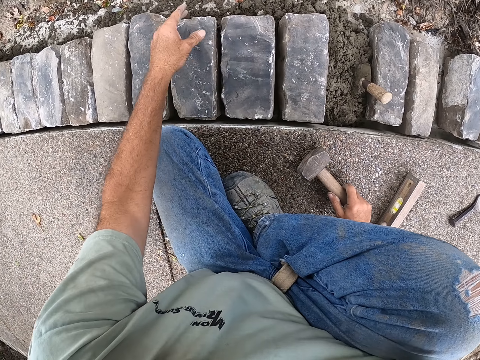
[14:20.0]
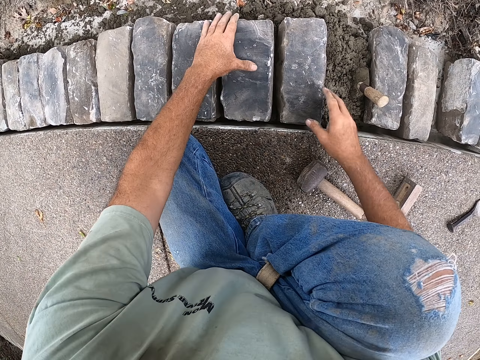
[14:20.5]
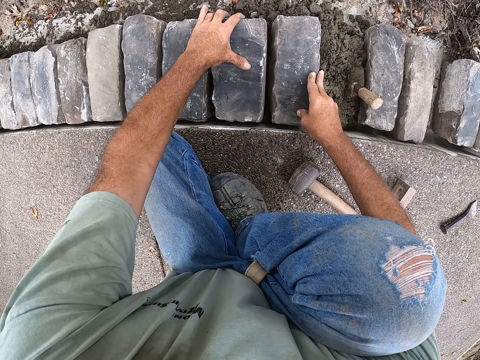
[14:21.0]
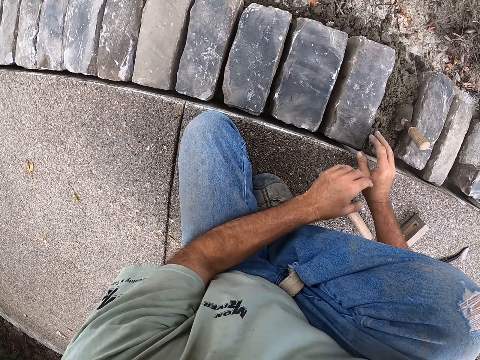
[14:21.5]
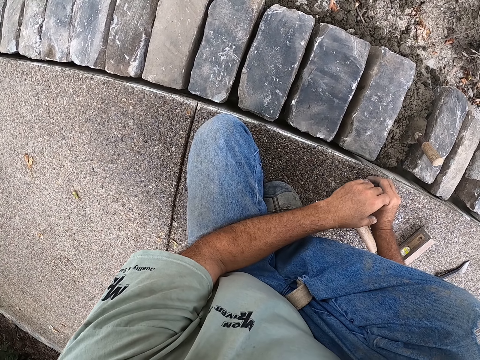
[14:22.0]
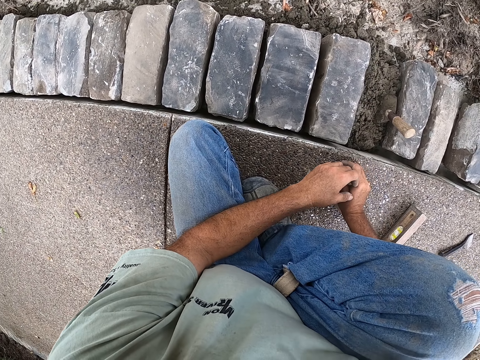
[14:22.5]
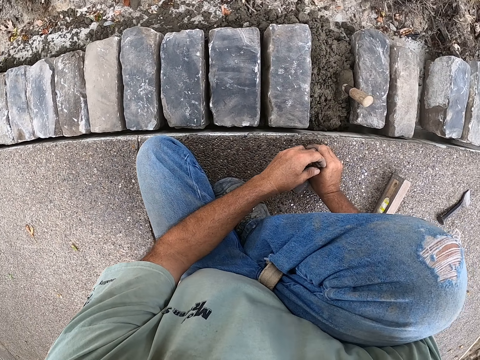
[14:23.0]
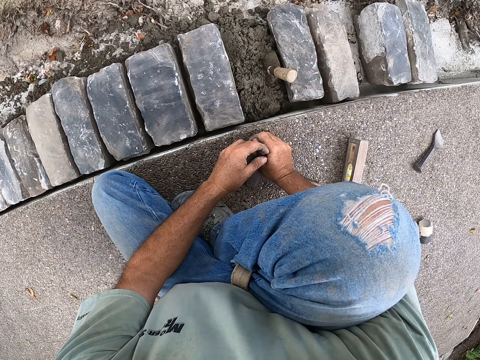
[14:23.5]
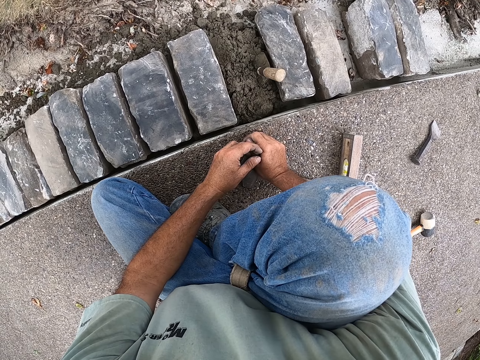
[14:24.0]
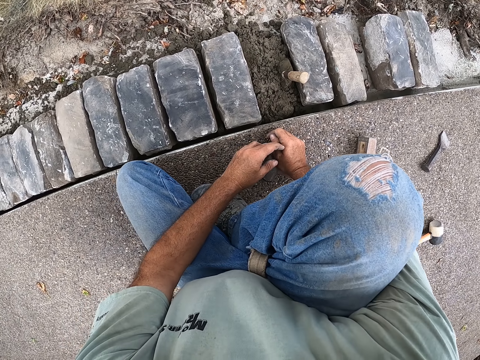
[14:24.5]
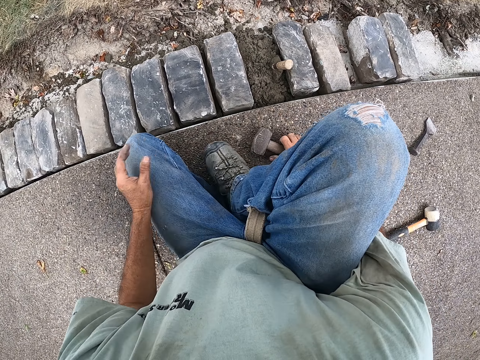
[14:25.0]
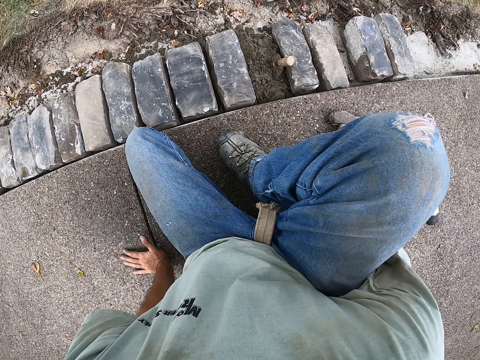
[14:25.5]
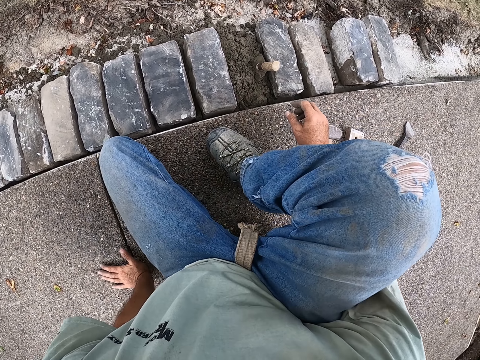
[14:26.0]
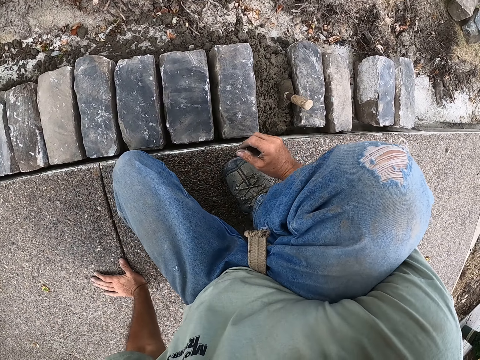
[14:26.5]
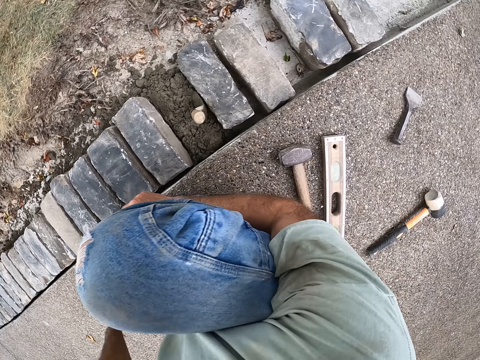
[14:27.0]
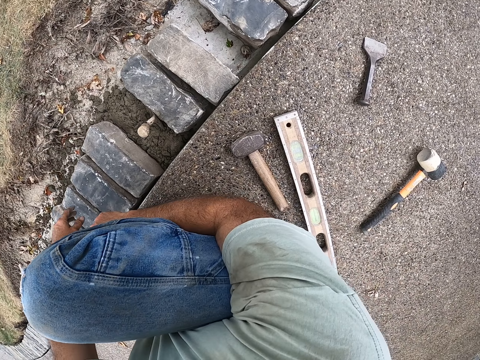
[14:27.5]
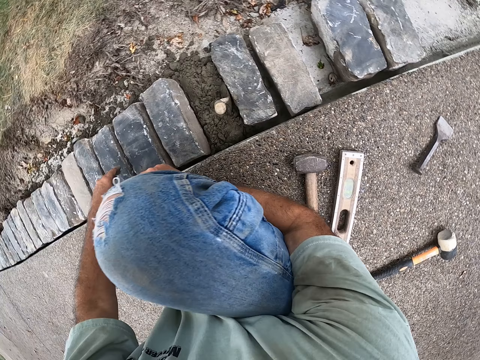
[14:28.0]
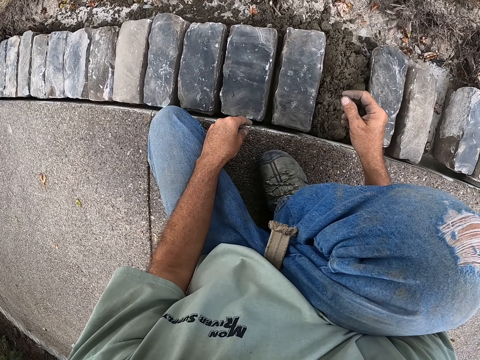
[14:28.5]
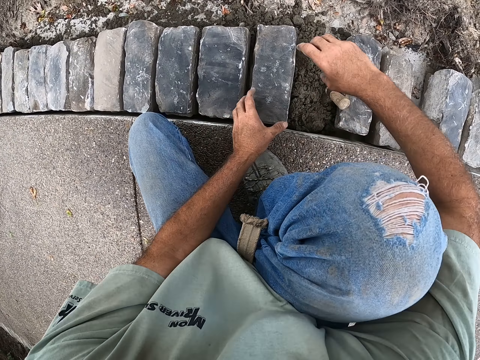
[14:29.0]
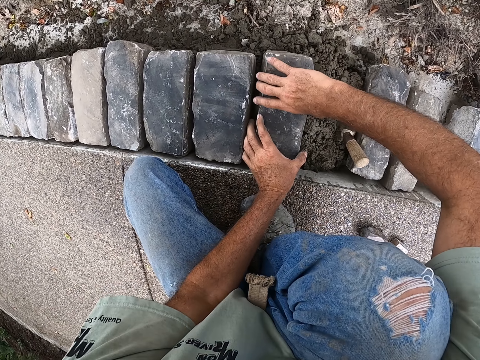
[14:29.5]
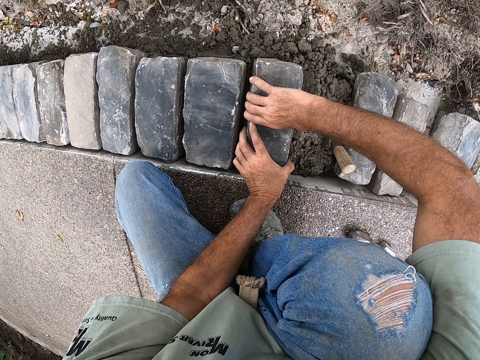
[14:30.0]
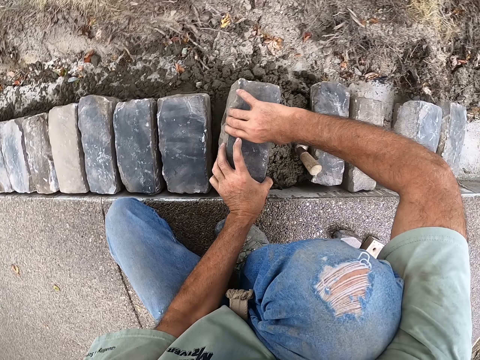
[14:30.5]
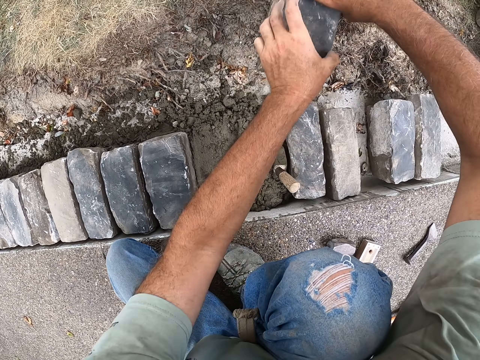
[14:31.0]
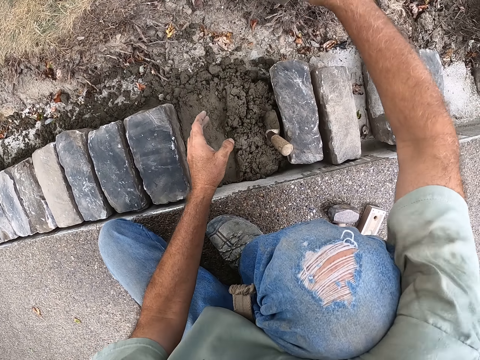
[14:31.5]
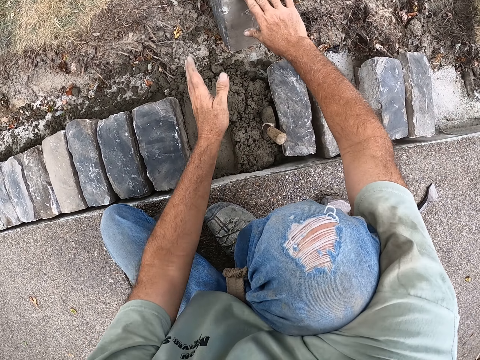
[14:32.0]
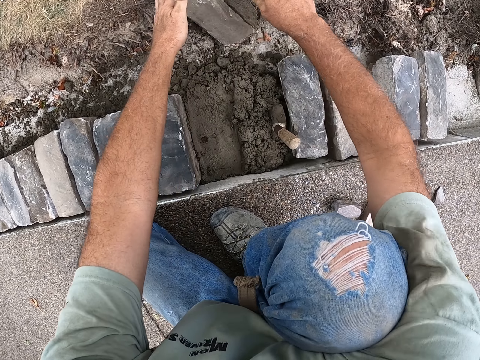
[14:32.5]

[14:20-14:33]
The camera wearer drops the hammer on the ground. They hold the stones. They tighten the bricks on the cement. They hold hands. They drag the hammer. They move. They hold the stones. They remove the brick on the cement. They throw the brick on the grass.

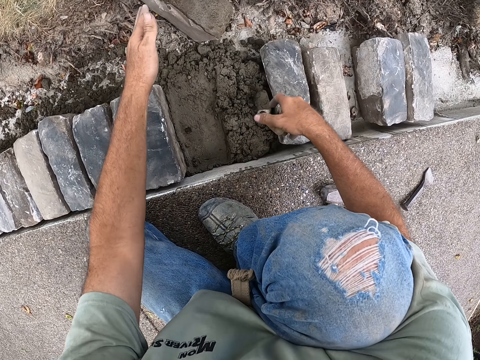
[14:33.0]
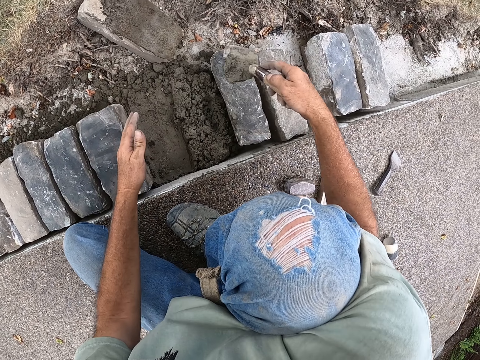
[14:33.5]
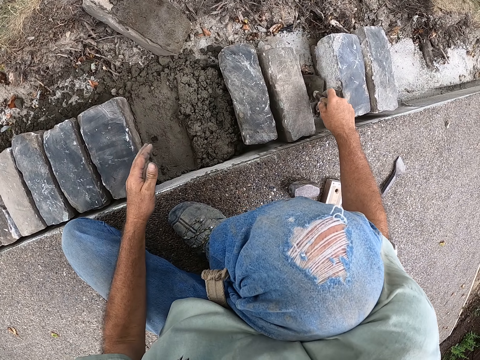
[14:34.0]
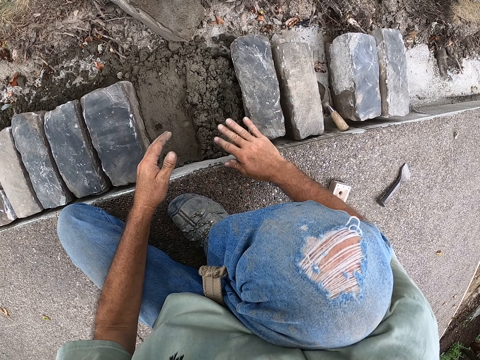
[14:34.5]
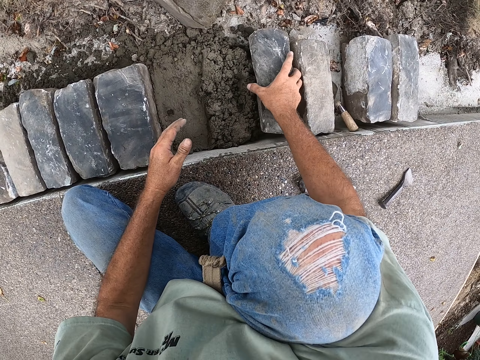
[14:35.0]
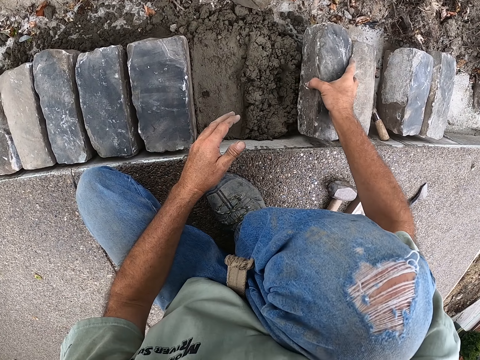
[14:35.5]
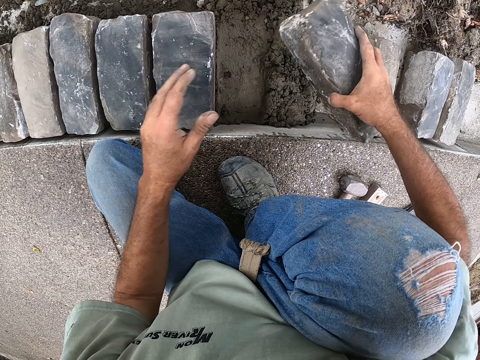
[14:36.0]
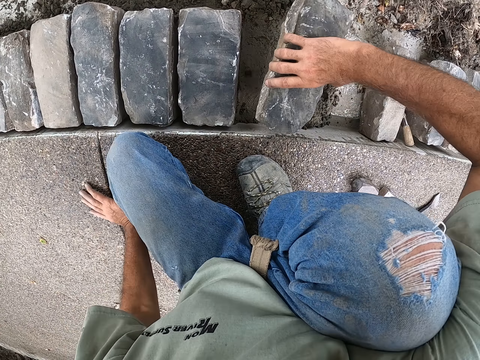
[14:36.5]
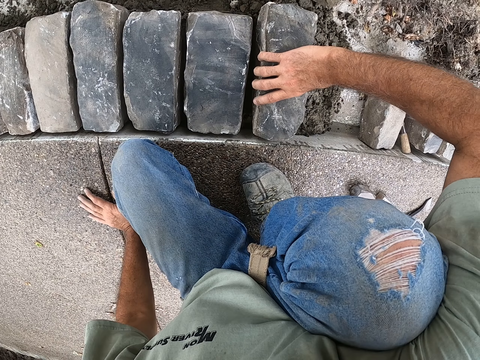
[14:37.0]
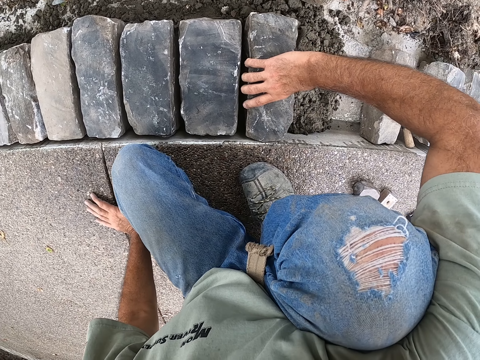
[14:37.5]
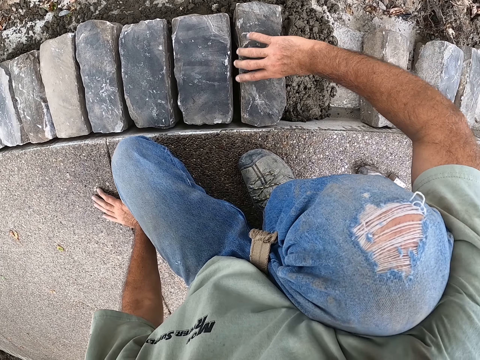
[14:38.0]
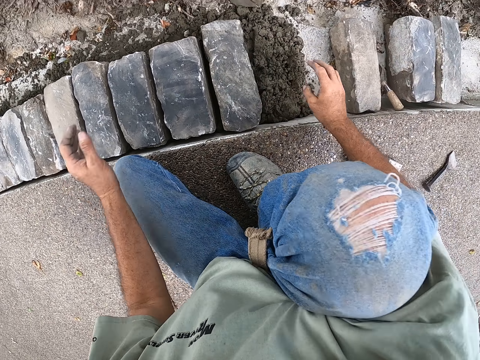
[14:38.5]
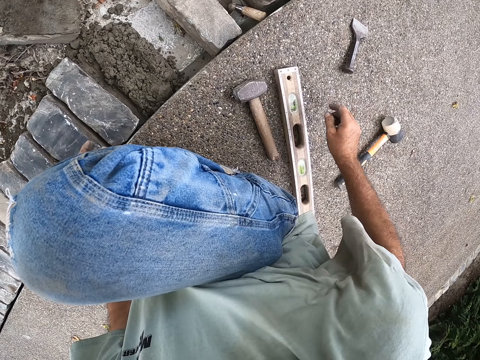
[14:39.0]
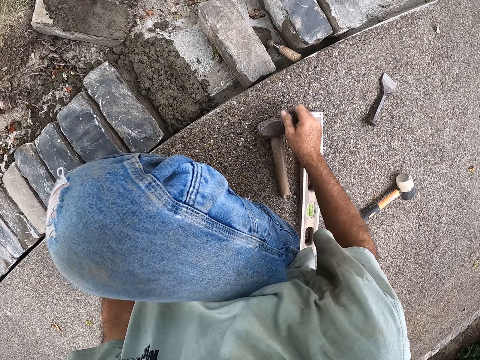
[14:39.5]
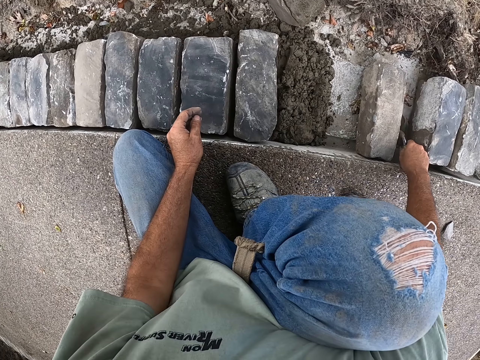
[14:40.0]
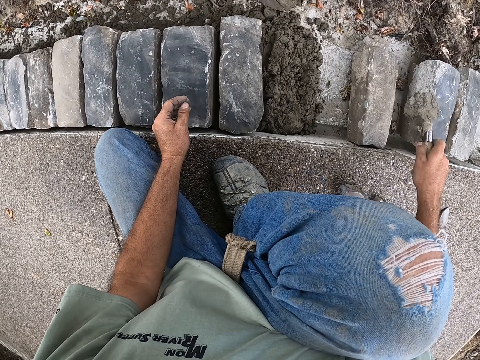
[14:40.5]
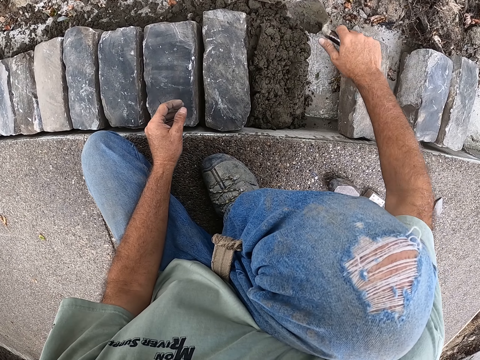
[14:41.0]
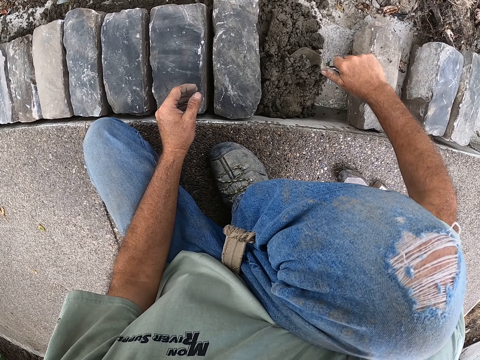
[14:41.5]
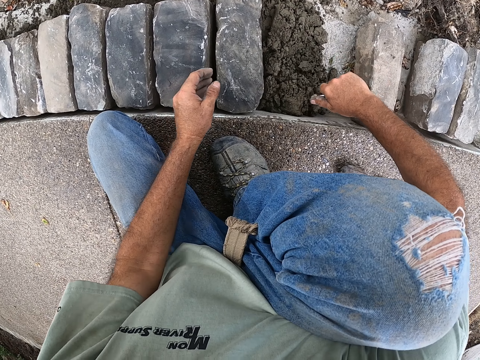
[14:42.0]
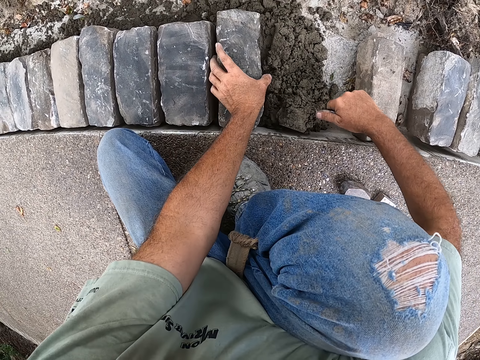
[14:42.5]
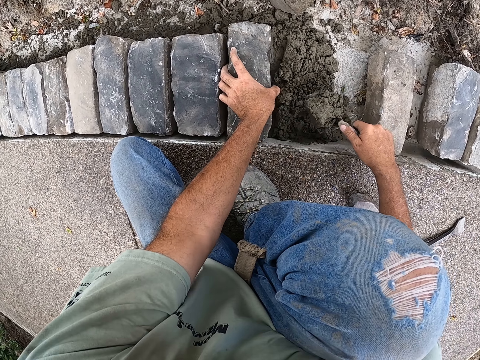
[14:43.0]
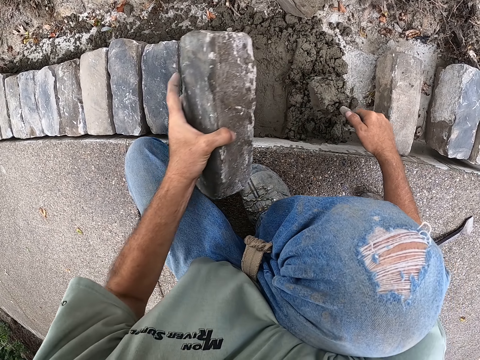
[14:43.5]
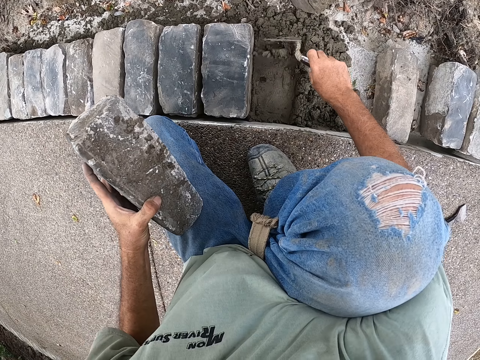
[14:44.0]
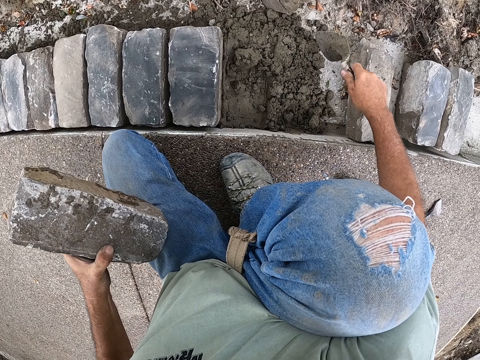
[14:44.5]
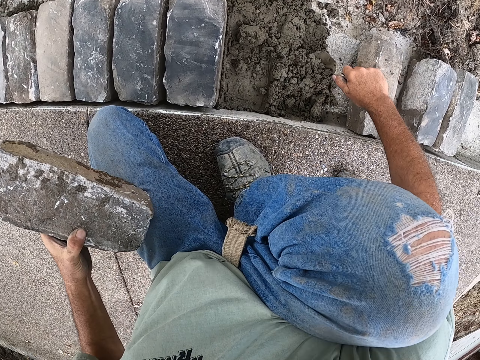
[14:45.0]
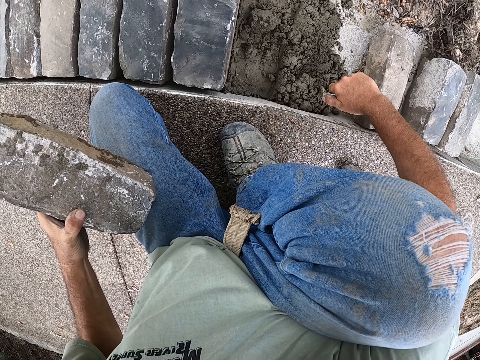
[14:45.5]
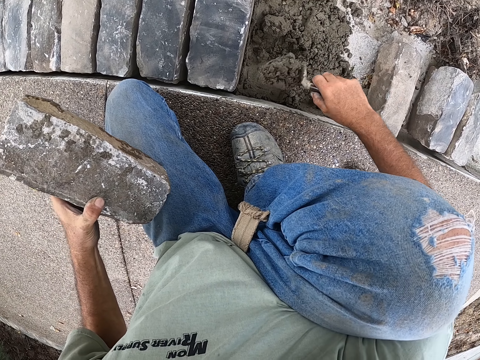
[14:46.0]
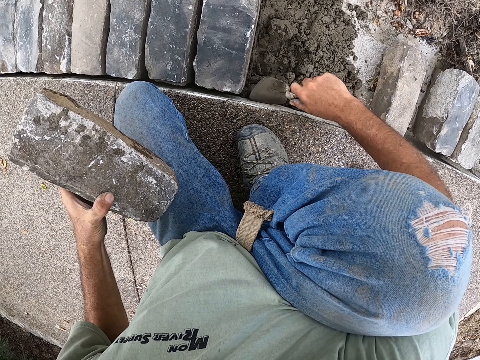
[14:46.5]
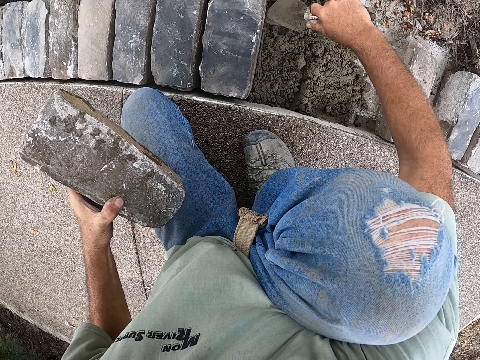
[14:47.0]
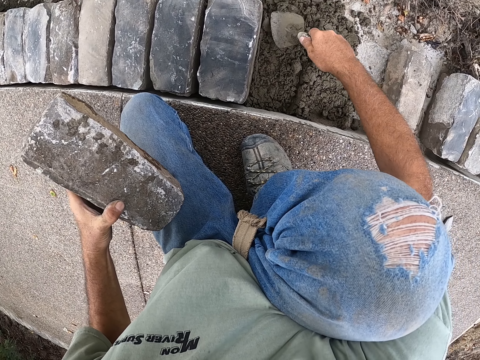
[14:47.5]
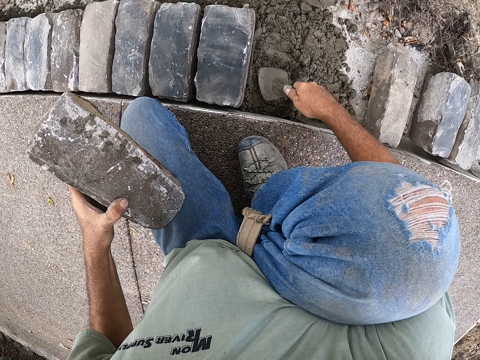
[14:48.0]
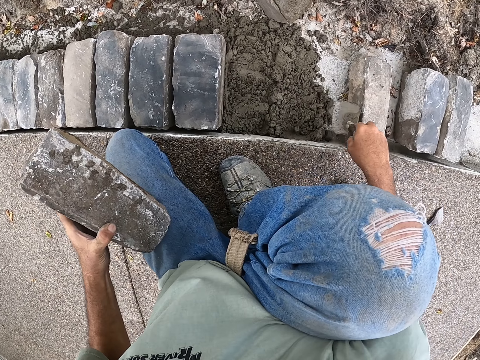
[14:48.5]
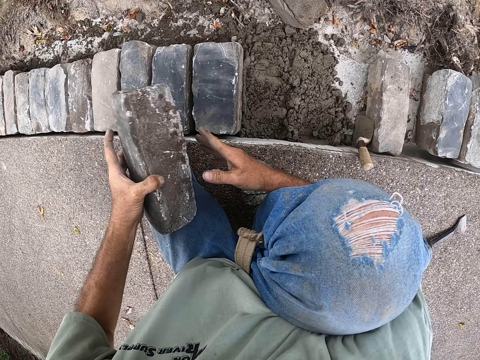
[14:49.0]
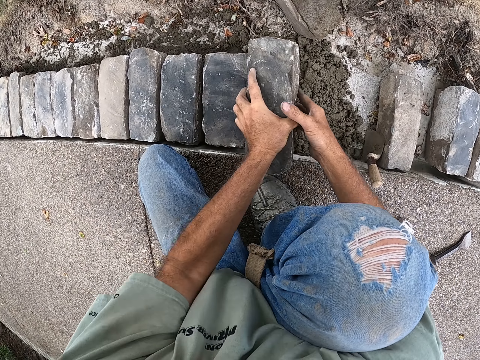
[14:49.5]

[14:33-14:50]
The camera wearer picks a trowel. They place the trowel between the bricks. They pick a brick on the cement. They fit the brick on the cement. They pick the trowel. They level the concrete. They scoop the cement with the trowel. They carry the stone. They lift the brick. They level the concrete. They put the cement to where the brick was. They plaster the cement. They drop the trowel on the cement.
